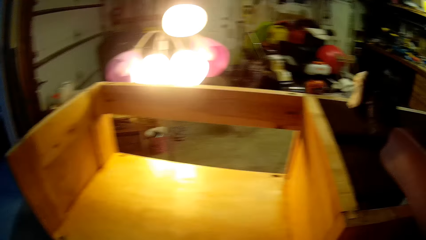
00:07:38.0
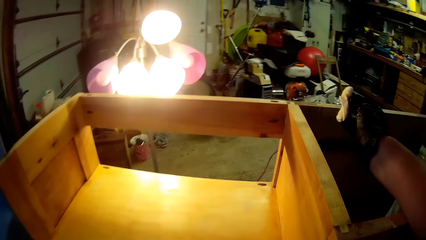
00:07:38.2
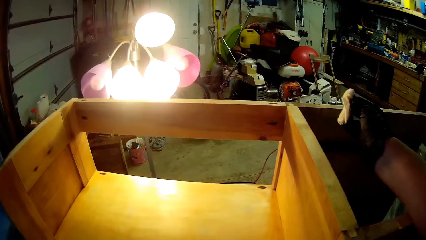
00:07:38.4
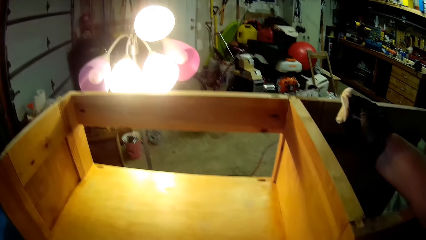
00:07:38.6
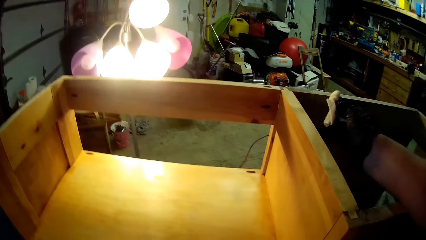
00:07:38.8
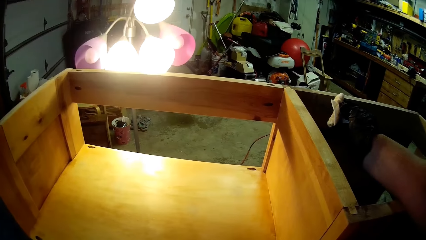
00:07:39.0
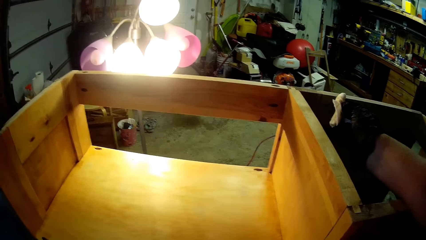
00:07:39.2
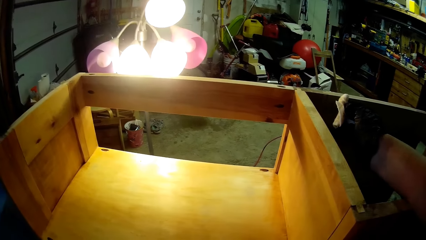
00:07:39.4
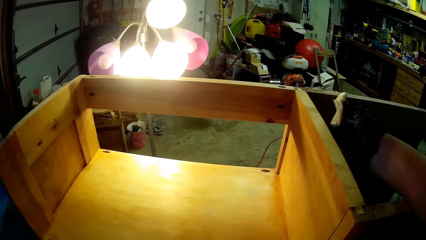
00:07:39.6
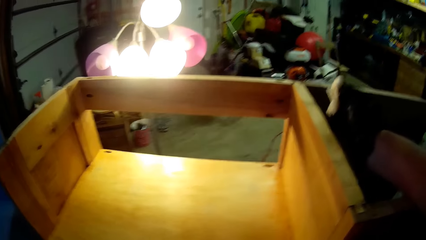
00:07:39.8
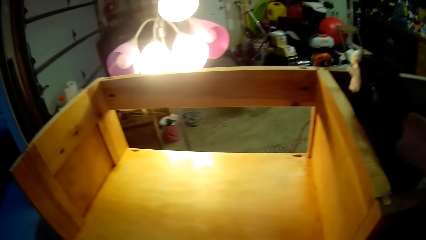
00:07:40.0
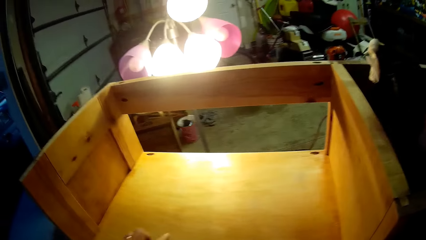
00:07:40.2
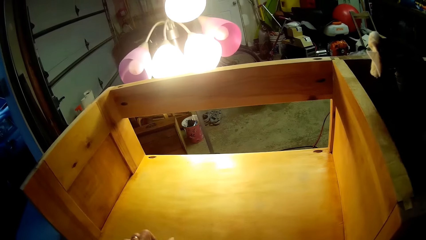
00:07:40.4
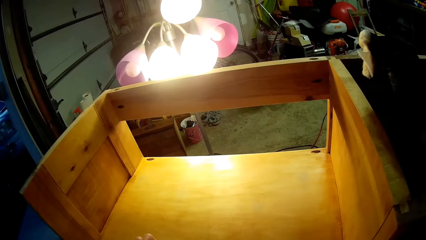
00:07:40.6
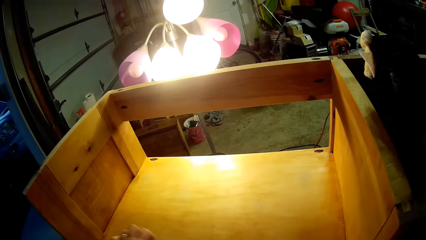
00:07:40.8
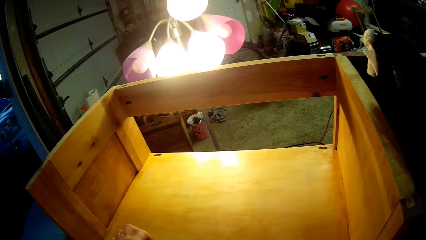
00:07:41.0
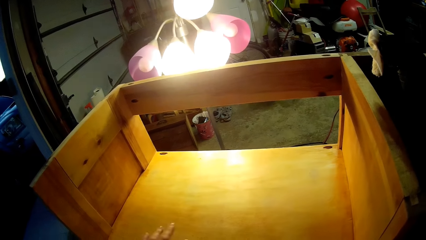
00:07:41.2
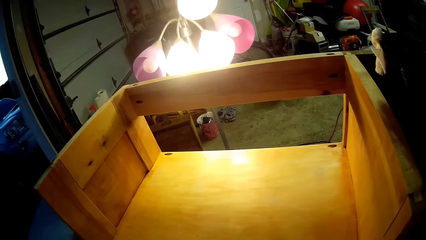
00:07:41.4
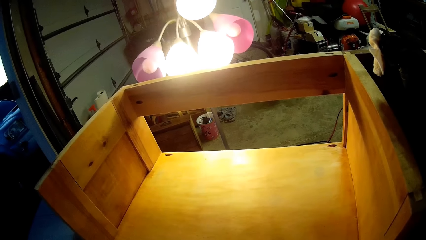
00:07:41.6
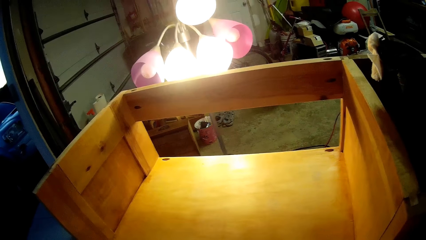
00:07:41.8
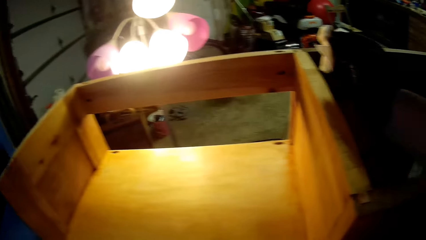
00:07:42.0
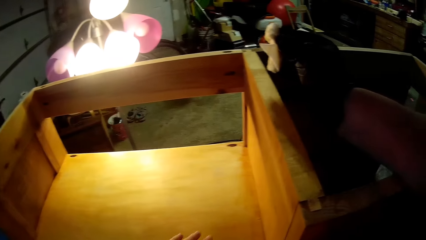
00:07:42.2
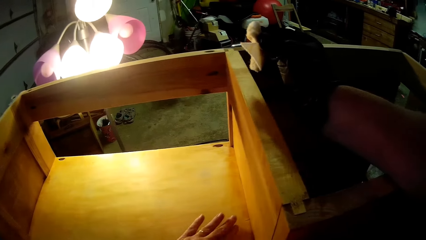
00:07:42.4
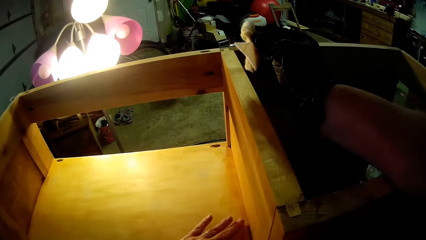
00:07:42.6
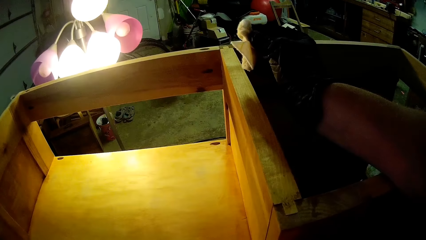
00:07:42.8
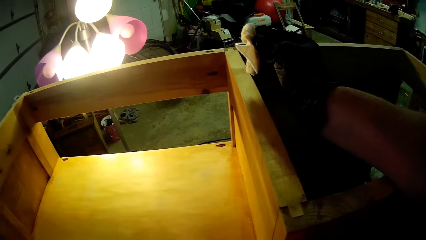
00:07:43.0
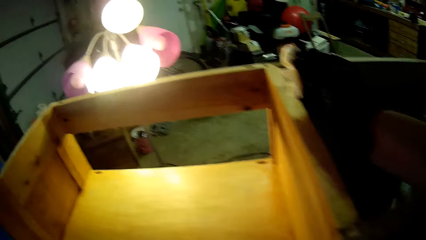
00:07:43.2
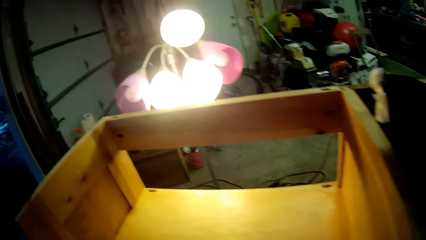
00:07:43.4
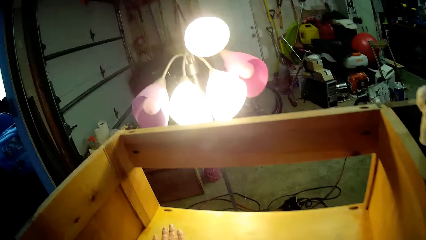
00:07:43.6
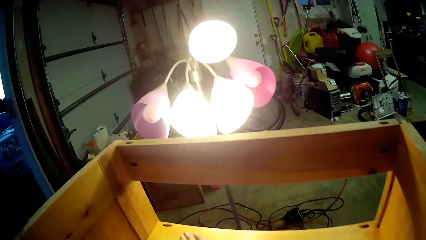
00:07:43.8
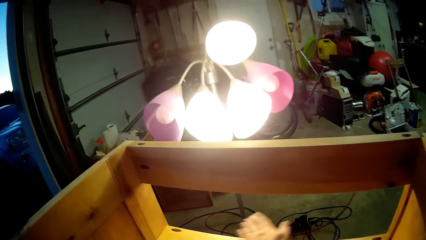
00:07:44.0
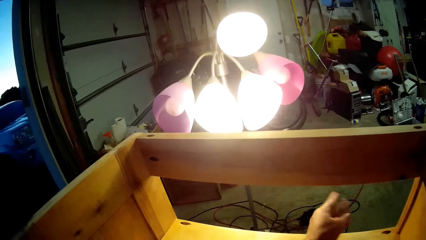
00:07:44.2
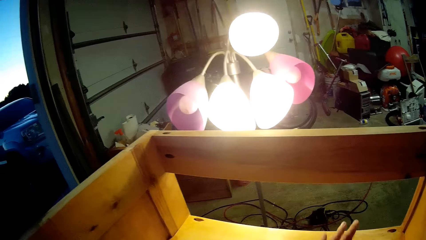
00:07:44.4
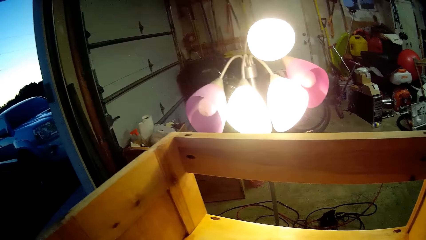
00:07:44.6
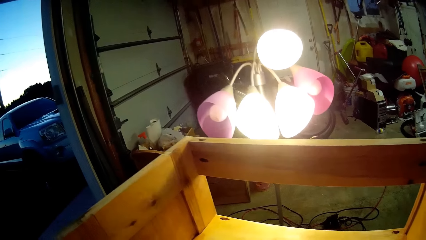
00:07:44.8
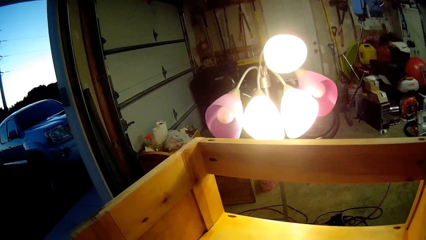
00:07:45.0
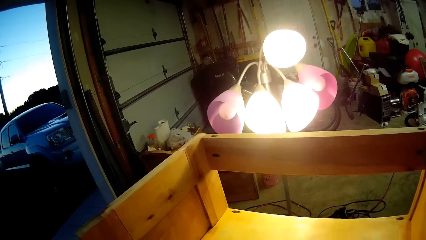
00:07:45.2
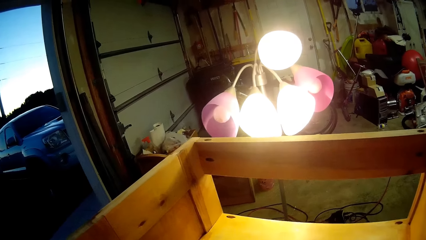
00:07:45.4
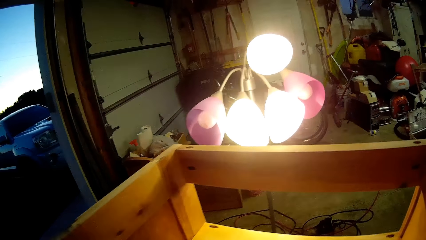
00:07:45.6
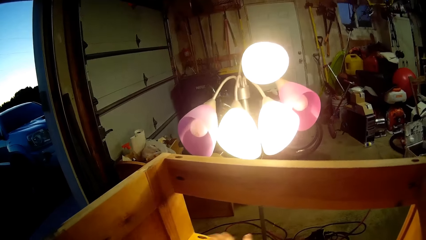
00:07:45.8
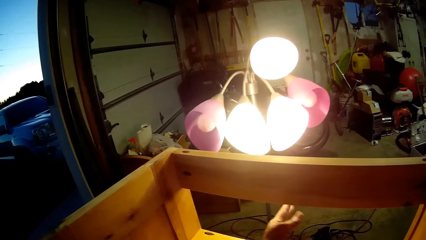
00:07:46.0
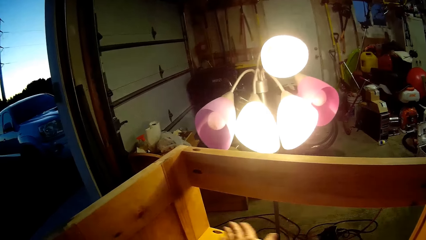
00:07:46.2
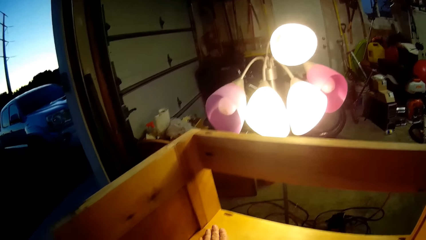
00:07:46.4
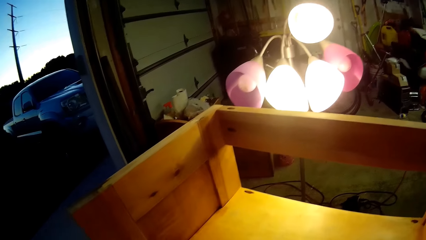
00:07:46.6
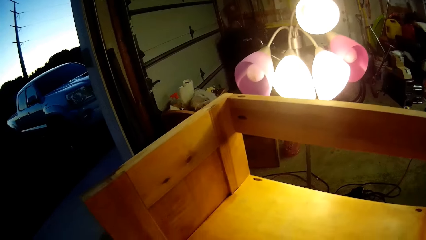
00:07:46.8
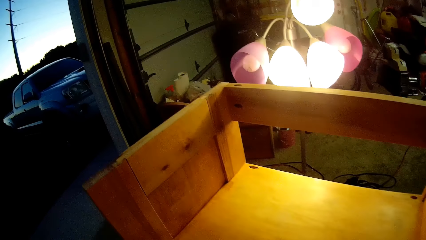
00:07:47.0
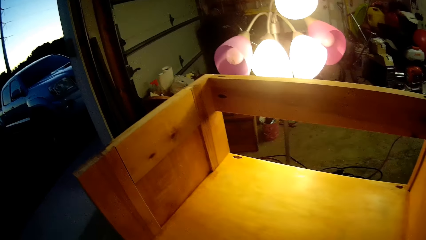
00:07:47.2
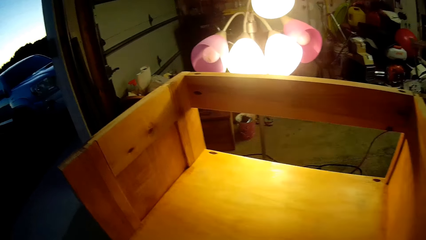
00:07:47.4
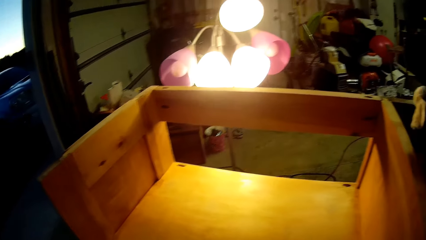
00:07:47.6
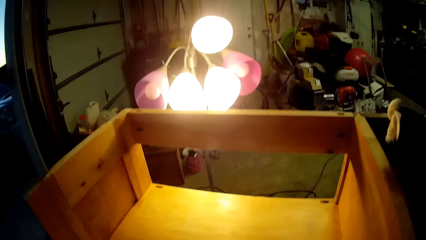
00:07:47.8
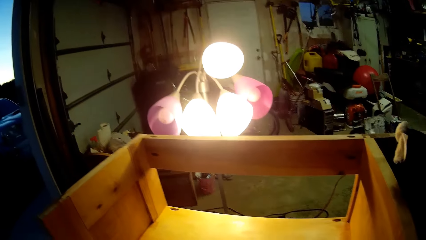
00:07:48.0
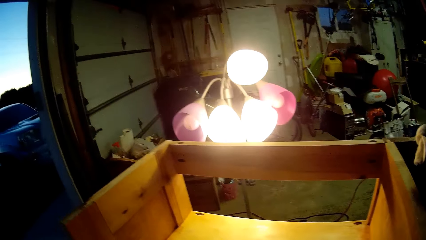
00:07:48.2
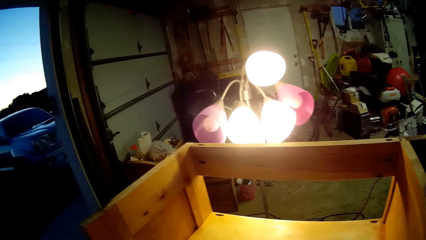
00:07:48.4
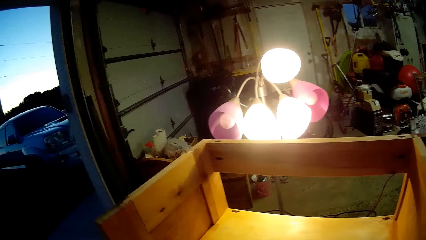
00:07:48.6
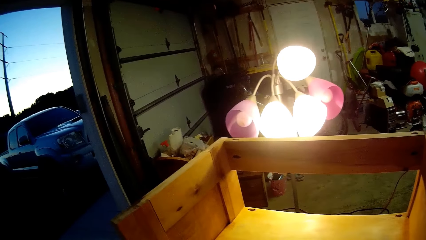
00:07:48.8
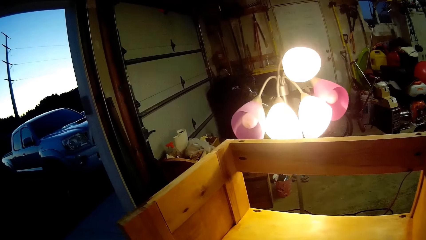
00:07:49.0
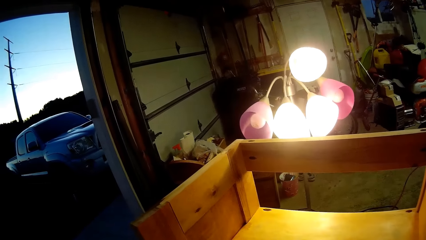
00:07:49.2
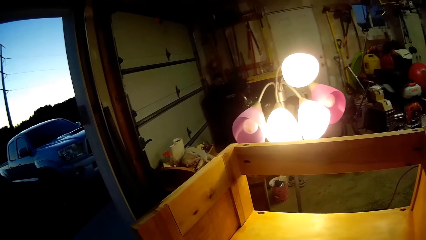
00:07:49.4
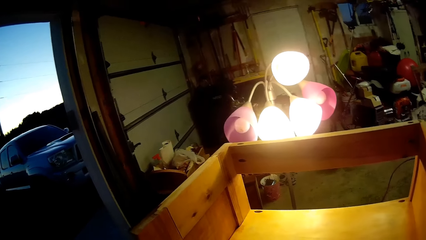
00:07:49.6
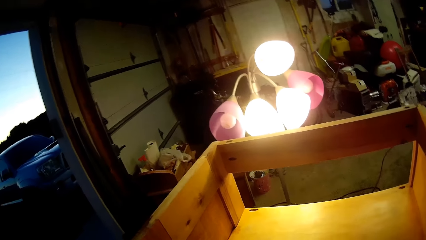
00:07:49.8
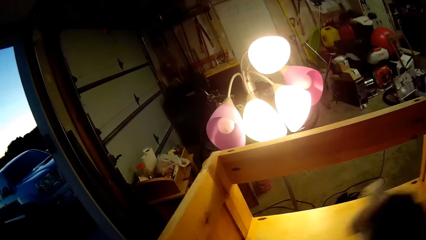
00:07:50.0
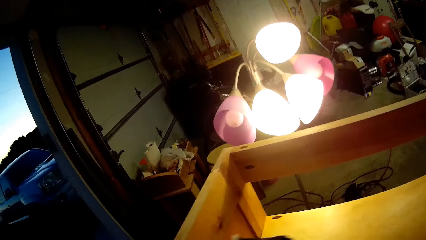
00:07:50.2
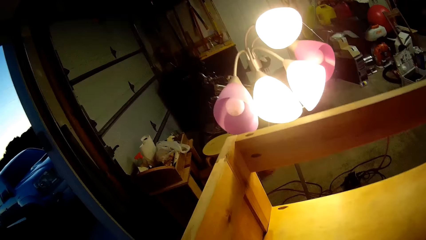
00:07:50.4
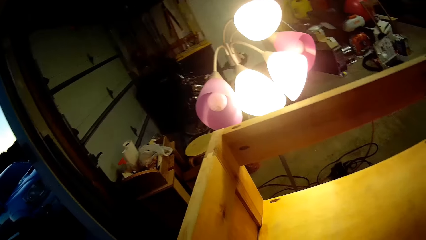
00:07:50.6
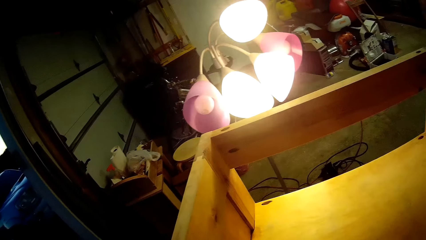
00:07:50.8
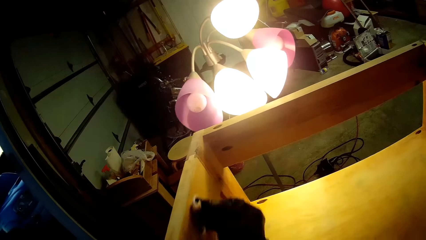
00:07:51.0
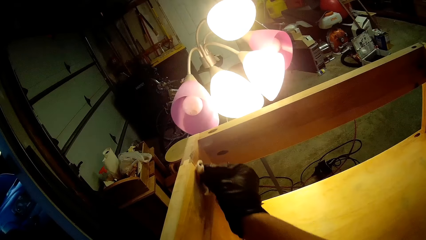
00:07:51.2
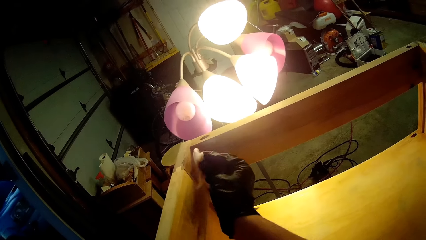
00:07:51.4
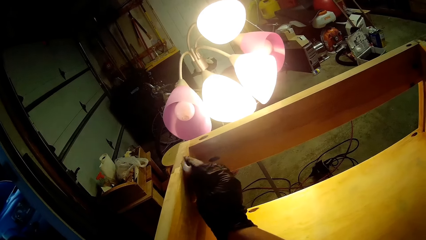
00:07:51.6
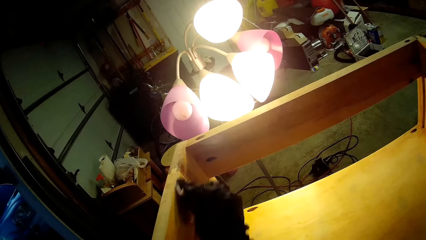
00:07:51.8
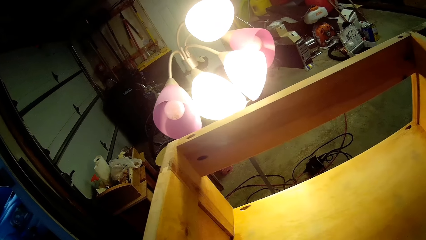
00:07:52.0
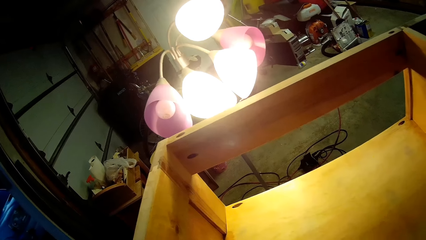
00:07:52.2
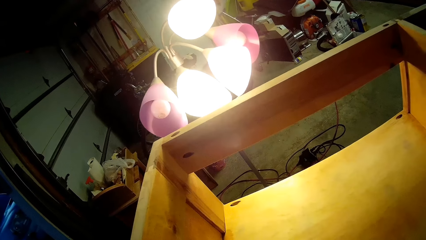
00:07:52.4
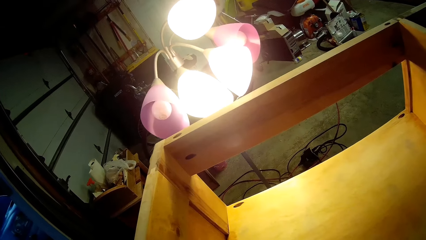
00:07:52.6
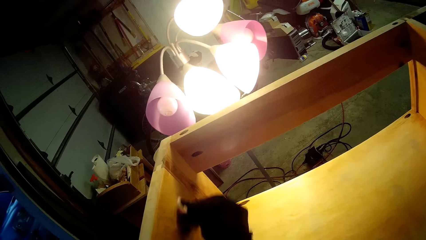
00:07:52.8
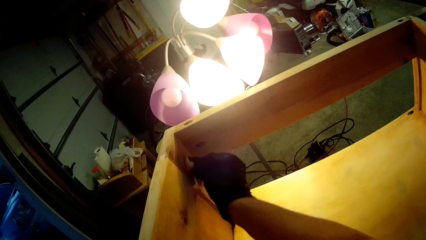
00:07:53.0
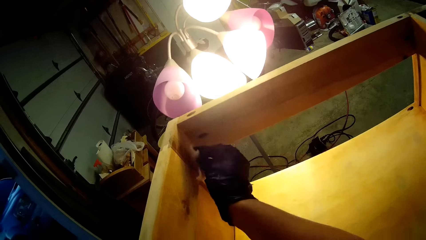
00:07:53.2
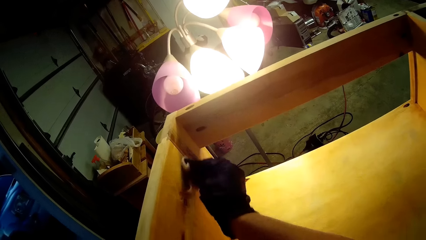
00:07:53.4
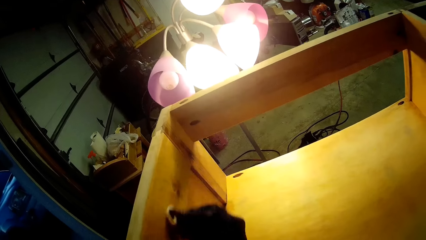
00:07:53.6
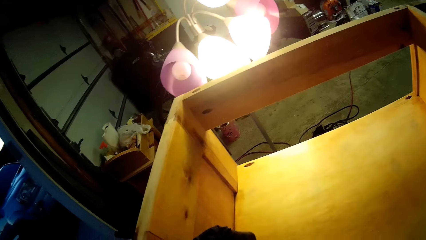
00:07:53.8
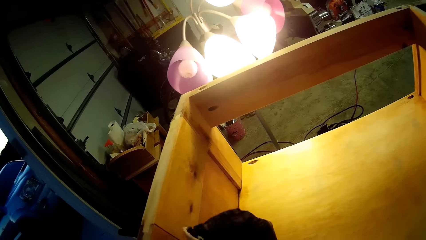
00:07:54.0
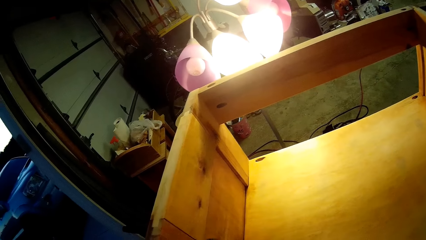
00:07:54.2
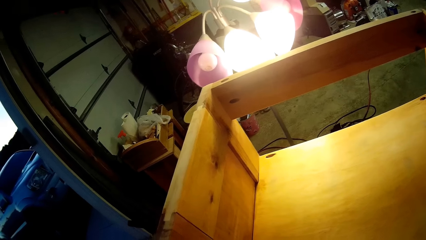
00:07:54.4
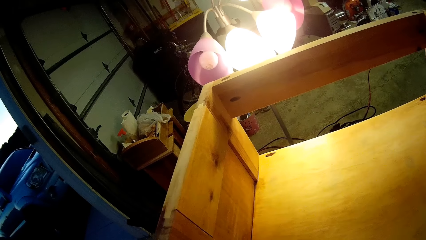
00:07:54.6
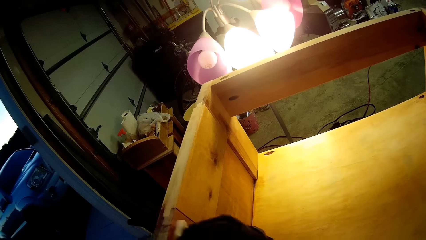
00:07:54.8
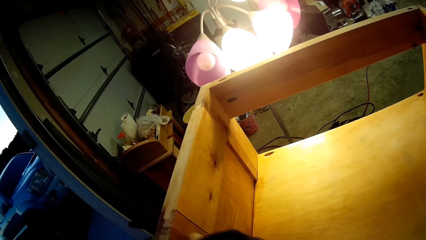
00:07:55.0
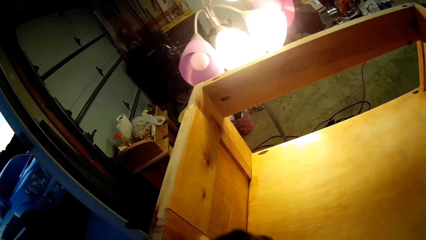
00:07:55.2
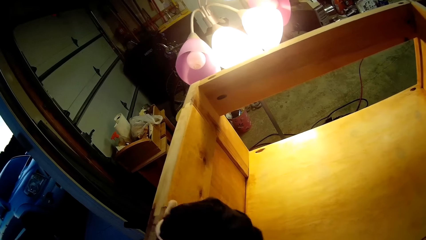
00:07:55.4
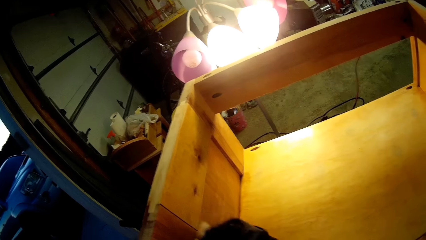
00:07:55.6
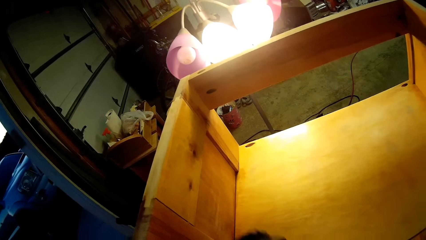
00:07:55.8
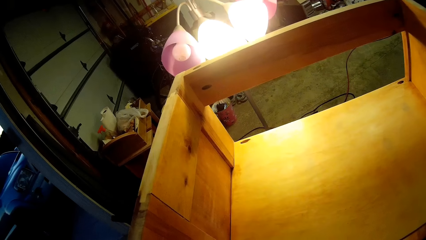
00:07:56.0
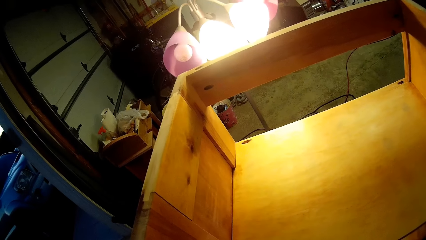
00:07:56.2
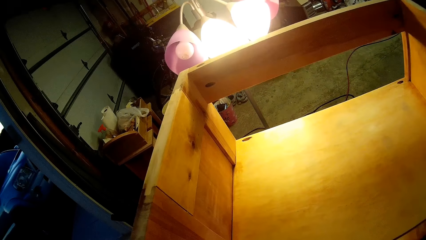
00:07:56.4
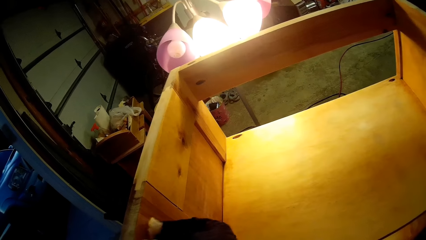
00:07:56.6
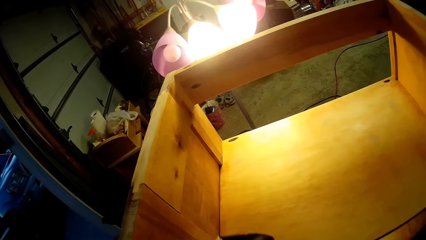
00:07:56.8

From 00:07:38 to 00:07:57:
The camera wearer puts his right hand with sandpaper on the cabinet. He removes specks with the hand. He wipes the cabinet with the left hand. He removes the right hand from the other side of the cabinet. He wipes the wood. He scrubs the cabinet with the sandpaper.
